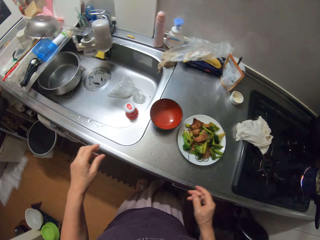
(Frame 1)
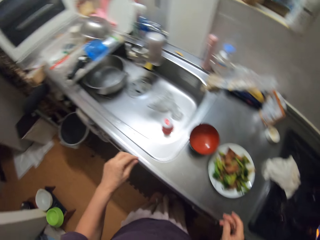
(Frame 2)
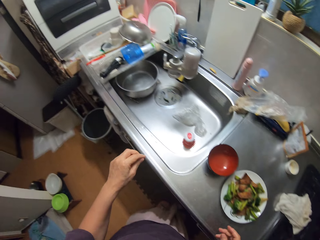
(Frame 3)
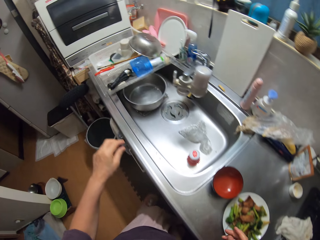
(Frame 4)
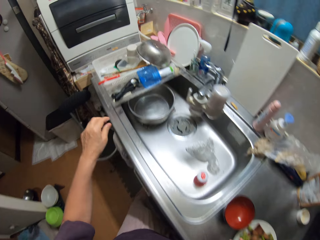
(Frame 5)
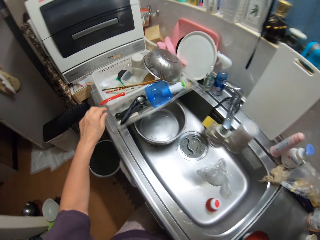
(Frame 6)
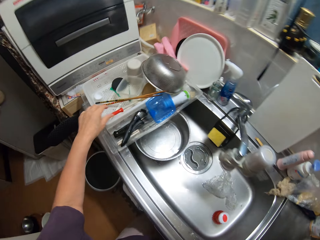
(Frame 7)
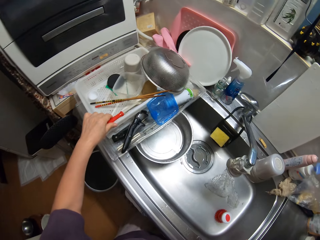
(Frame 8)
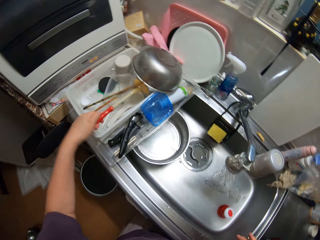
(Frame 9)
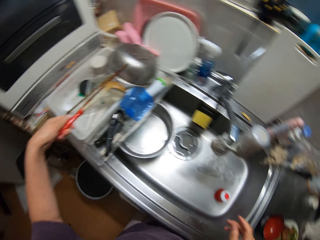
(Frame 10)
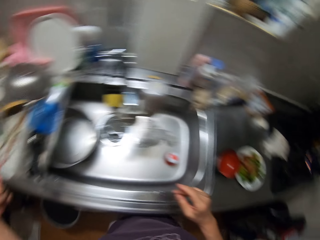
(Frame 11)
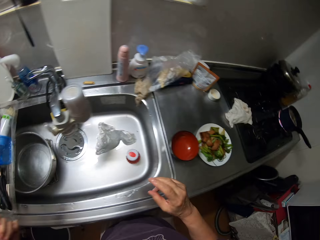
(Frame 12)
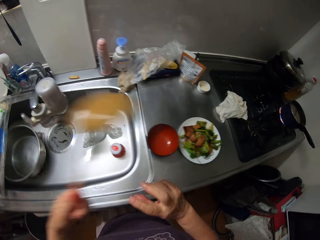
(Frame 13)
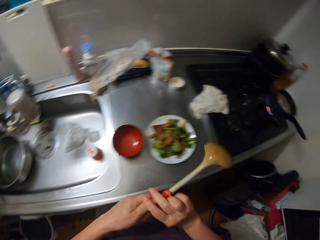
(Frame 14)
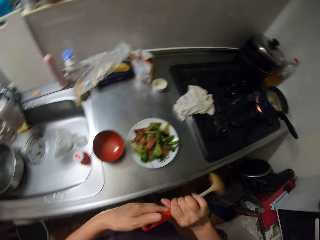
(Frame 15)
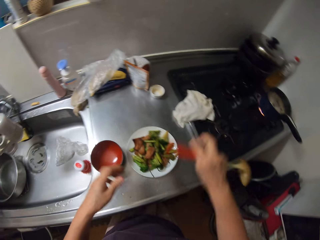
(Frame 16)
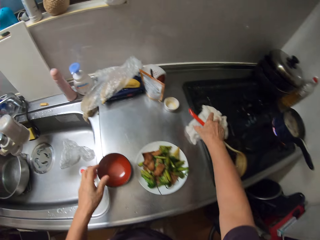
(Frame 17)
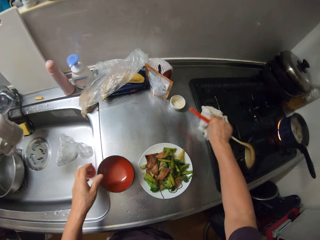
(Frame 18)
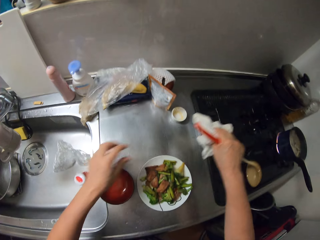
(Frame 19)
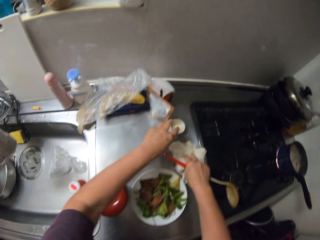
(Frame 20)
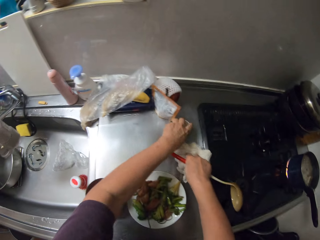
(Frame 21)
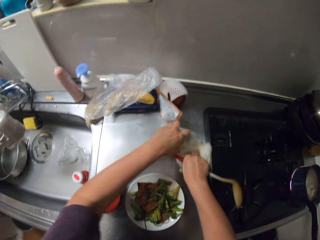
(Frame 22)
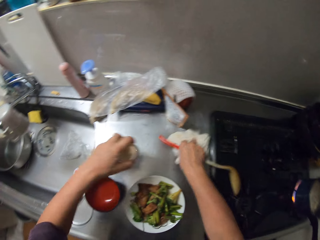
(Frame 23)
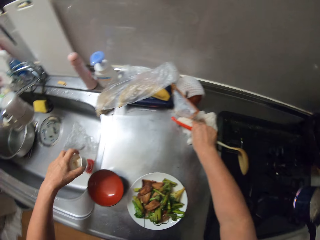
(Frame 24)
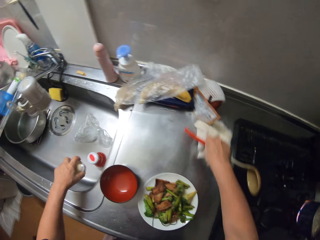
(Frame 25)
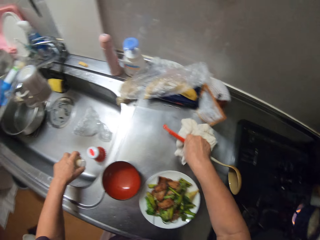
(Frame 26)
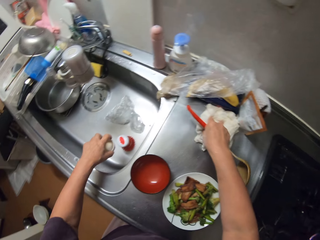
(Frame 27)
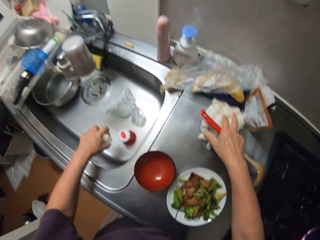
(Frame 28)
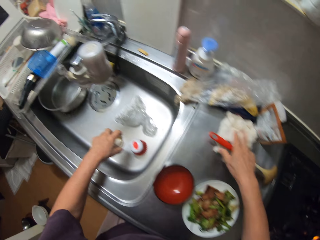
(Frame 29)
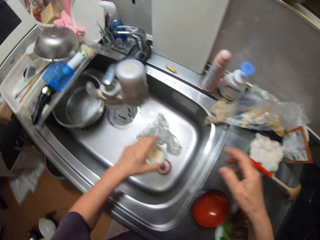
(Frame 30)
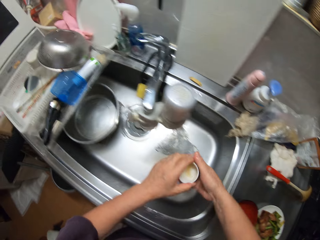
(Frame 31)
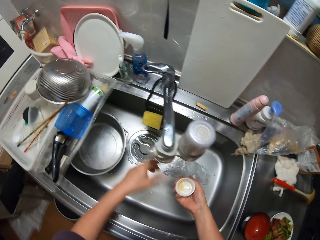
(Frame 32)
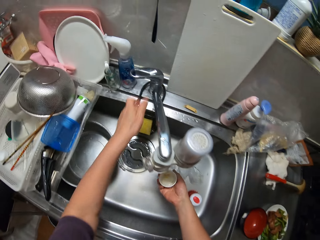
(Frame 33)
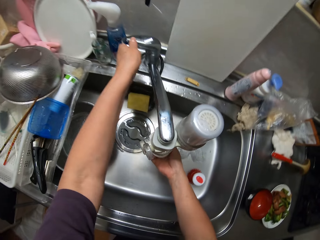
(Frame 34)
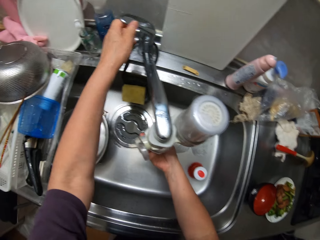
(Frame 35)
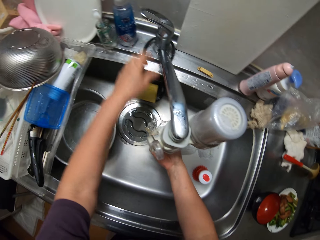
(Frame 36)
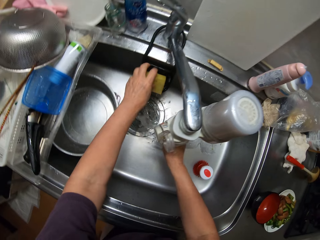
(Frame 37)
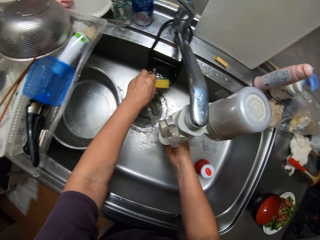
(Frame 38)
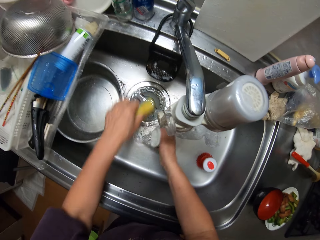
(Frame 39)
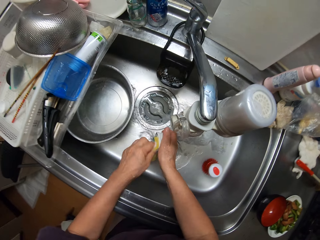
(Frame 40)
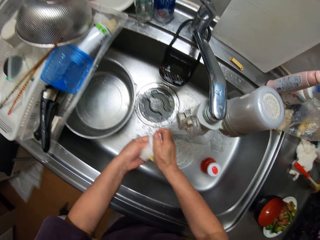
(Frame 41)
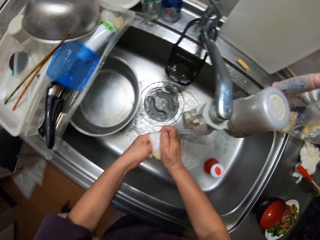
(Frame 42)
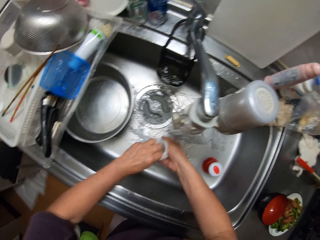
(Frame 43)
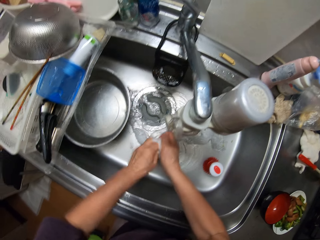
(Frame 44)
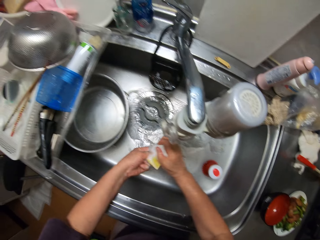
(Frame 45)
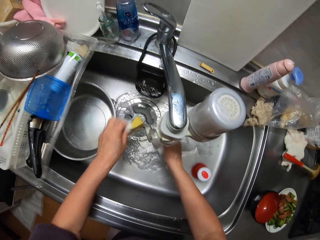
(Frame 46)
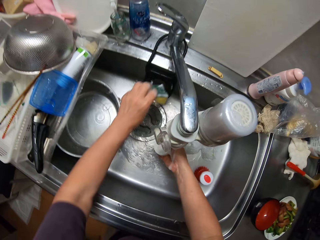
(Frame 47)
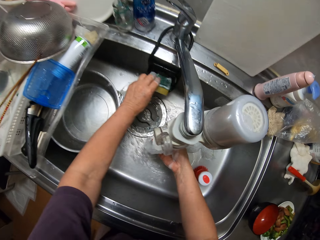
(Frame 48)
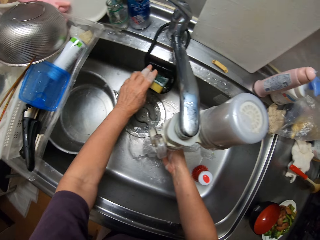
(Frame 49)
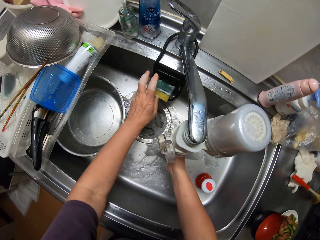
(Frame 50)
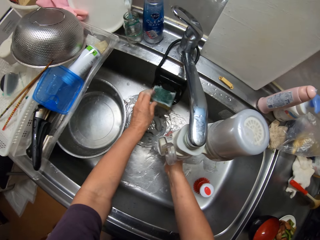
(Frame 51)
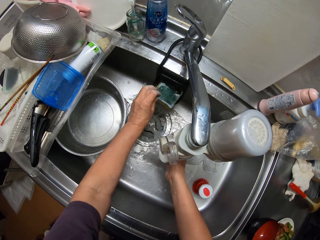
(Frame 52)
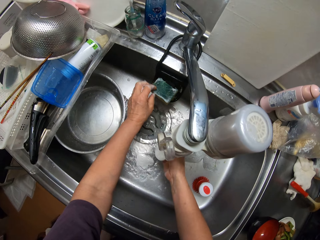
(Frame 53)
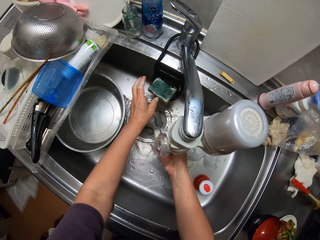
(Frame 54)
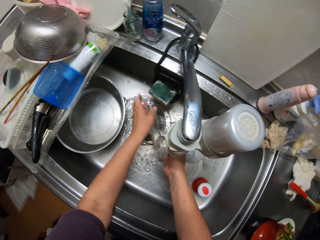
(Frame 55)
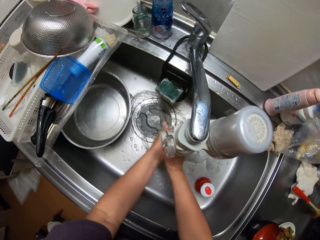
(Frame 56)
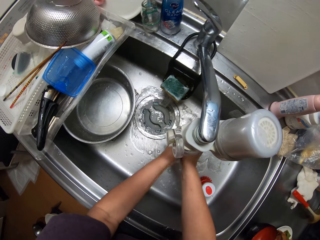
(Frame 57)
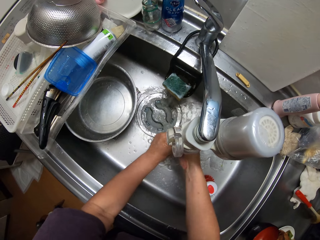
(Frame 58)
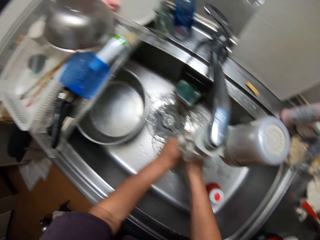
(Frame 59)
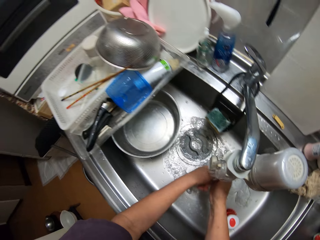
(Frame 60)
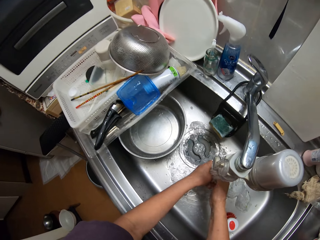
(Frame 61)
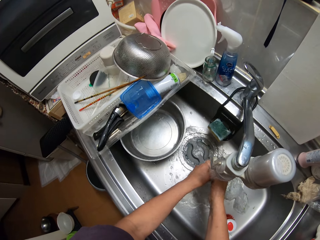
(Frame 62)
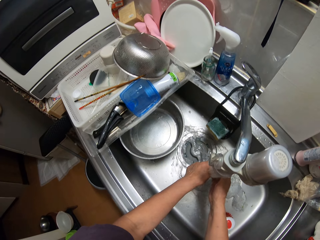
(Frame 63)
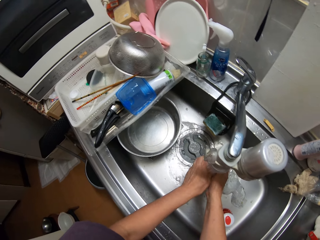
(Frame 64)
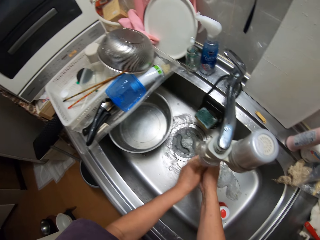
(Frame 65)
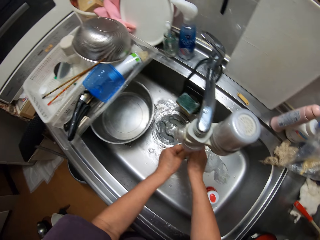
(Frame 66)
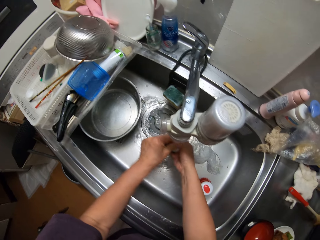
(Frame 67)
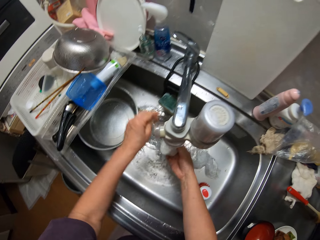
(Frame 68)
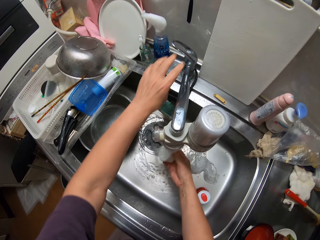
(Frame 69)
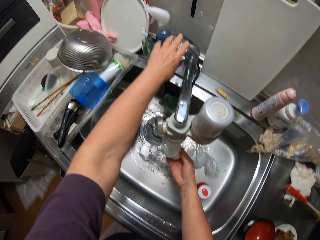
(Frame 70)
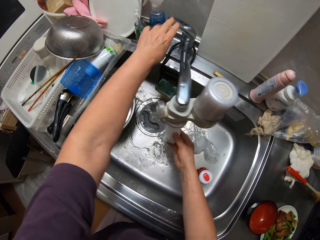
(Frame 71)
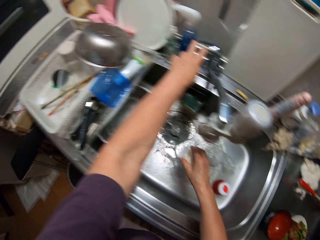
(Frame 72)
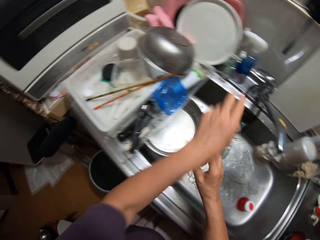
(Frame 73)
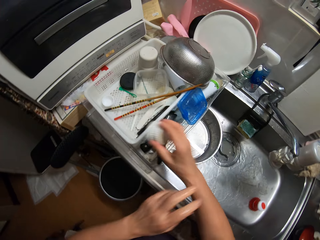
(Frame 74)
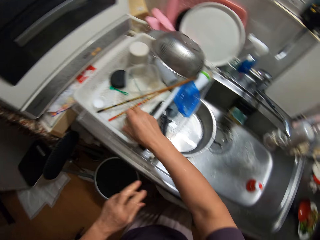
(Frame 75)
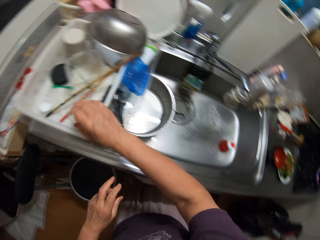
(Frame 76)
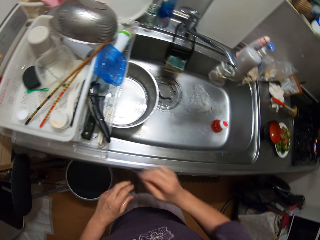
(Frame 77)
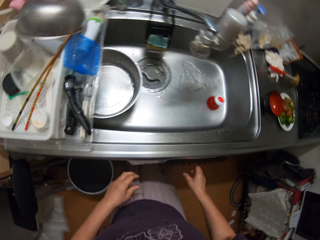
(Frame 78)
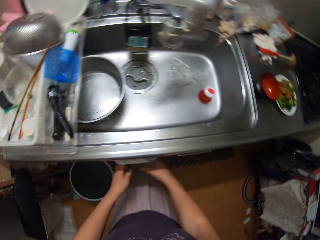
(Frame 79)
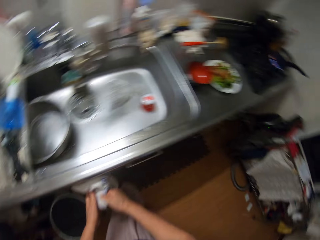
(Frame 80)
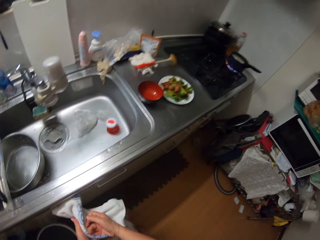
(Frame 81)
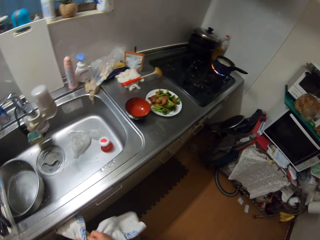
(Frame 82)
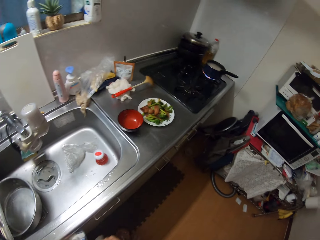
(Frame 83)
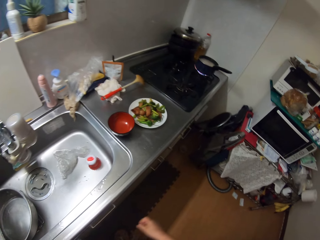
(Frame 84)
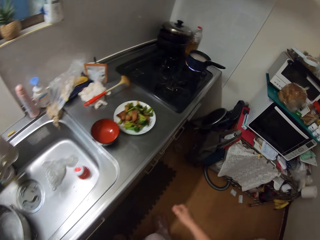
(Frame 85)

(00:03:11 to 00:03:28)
The camera wearer looks around. She picks up a serving spoon from the plate drainer with her left hand. She passes the spoon to her right hand. She cleans the slab with a napkin on the slab with her right hand. She picks up a small container from the slab with her left hand. She drops the spoon and napkin in her right hand on the slab. She passes the small container to her right hand. She opens the water tap with her left hand. She picks up a sponge in the sink with her left hand. She washes the small container in her right hand. She returns the sponge to where she picked it from. She rinses the small container. She closes the tap with her left hand. She drops the container in the plate drainer with her right hand. She cleans her hands with a napkin hanging down the sink.

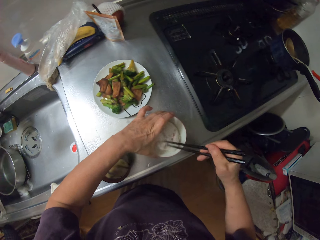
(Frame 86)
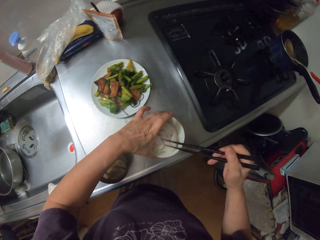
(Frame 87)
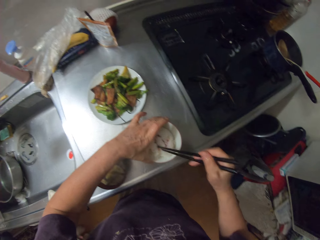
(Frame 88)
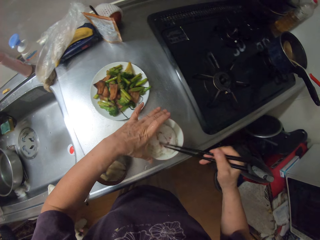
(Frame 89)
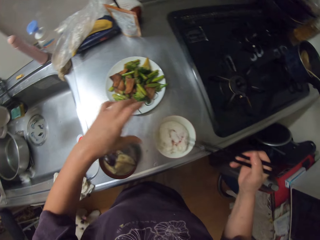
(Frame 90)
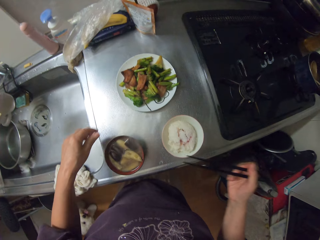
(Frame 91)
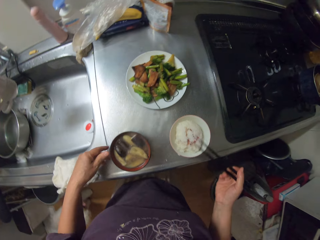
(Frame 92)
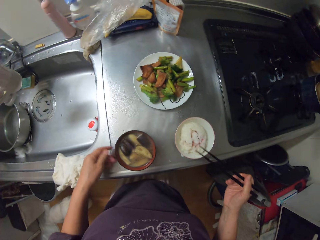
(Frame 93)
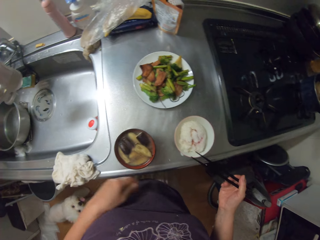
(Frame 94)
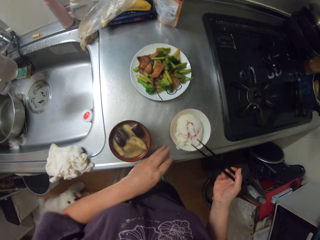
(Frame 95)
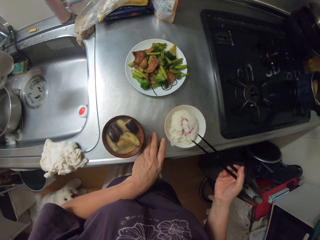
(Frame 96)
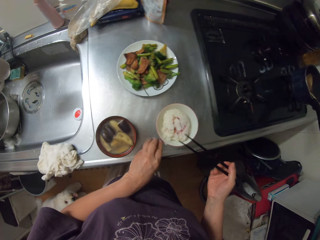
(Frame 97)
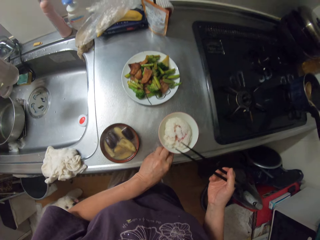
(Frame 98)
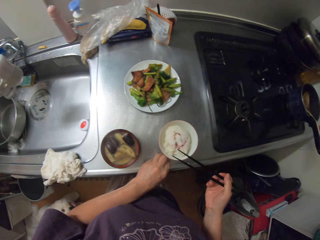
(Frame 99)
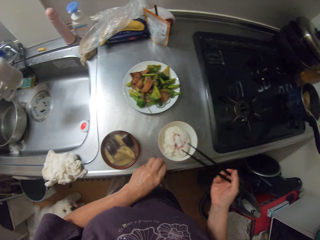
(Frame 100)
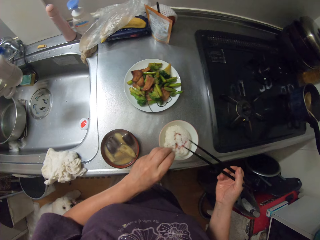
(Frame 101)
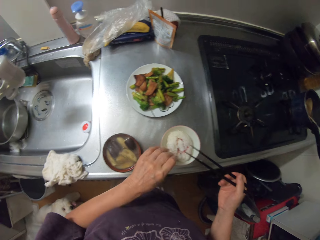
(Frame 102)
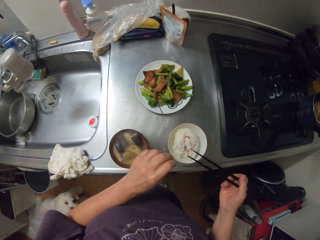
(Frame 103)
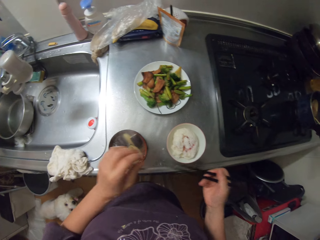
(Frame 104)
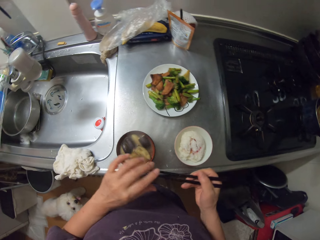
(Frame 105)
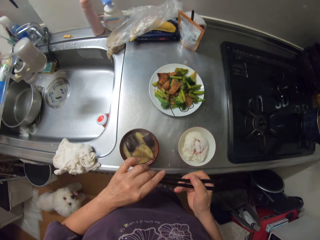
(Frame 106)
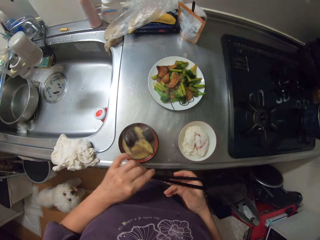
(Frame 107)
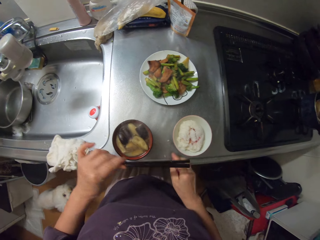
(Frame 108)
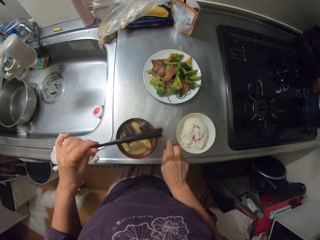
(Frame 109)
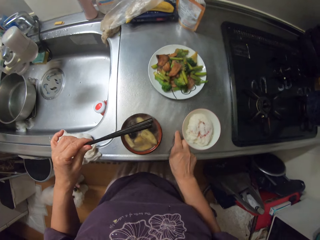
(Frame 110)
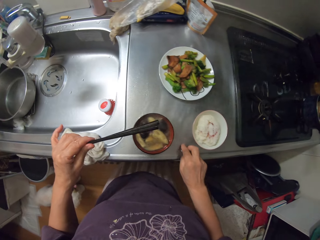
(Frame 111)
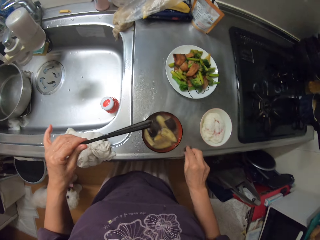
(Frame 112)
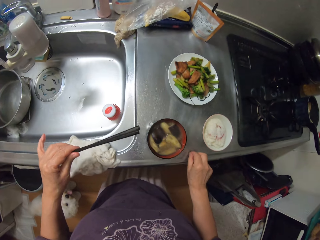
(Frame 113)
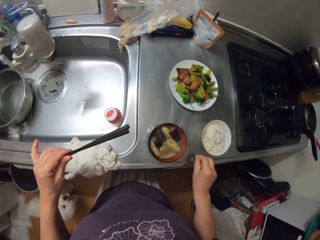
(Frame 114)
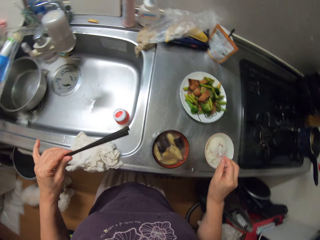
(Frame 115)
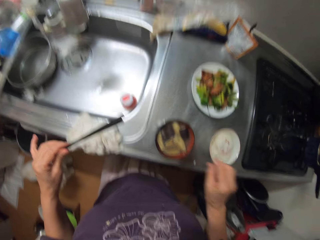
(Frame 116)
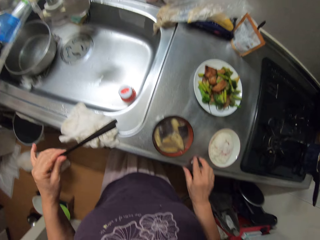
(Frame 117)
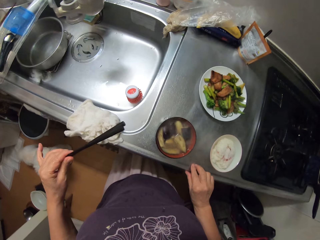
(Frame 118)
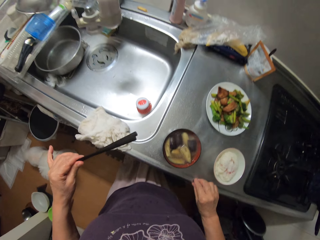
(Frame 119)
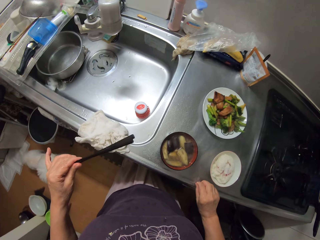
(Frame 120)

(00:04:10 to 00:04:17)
The camera wearer picks food crumbs from the slab to the food bowl with her left hand. She passes the chopsticks to her left hand. She picks food crumbs from the slab to the food bowl with her right hand.
